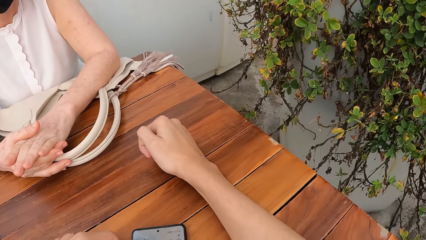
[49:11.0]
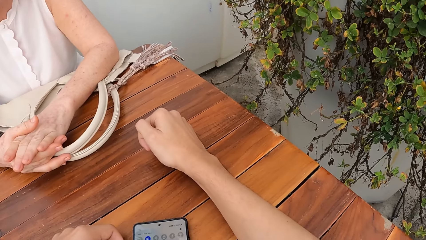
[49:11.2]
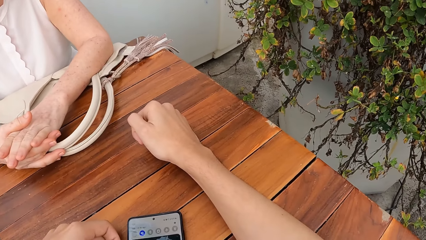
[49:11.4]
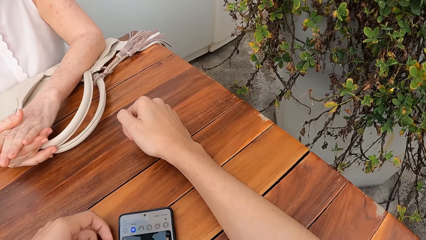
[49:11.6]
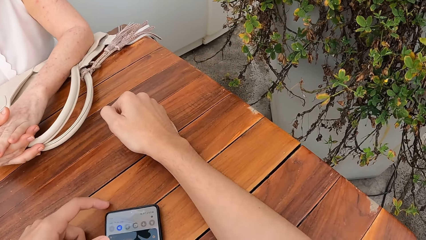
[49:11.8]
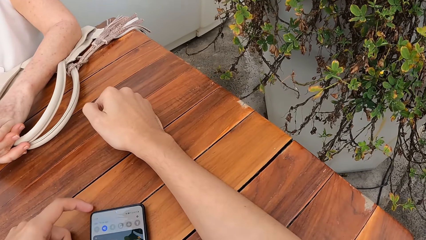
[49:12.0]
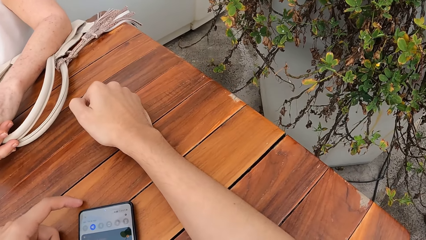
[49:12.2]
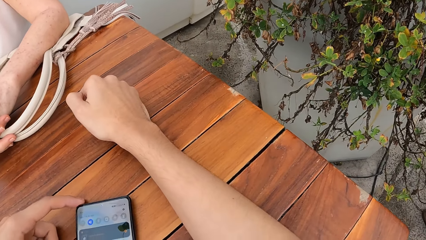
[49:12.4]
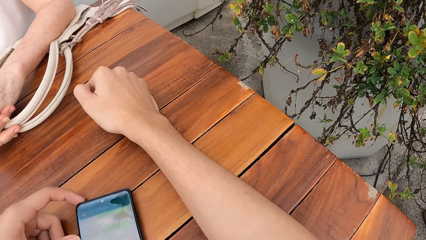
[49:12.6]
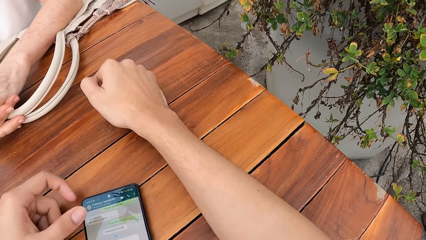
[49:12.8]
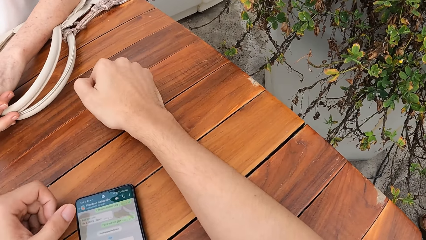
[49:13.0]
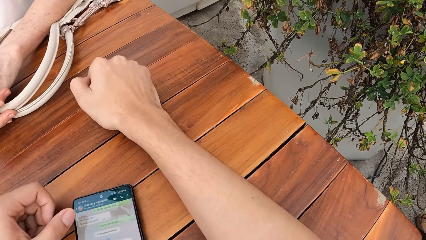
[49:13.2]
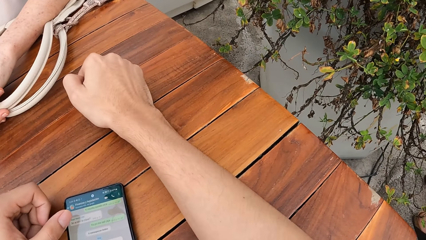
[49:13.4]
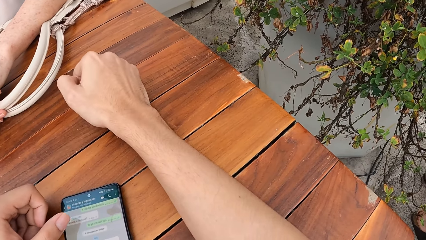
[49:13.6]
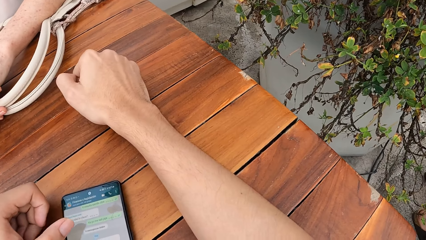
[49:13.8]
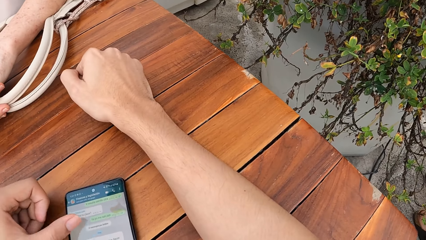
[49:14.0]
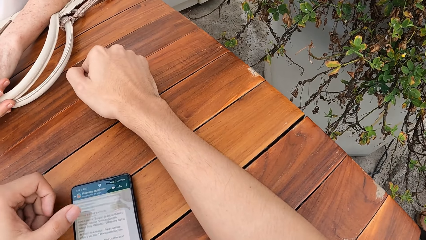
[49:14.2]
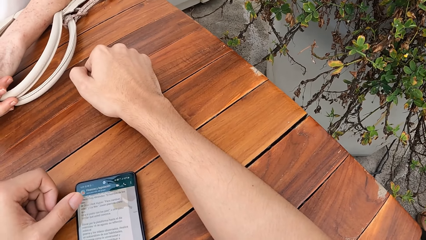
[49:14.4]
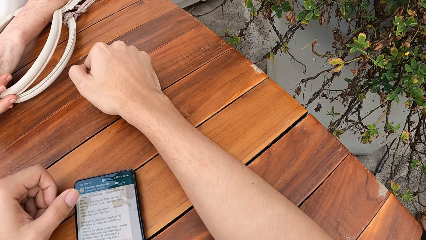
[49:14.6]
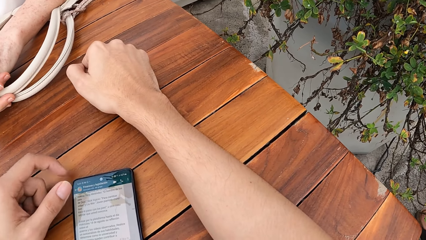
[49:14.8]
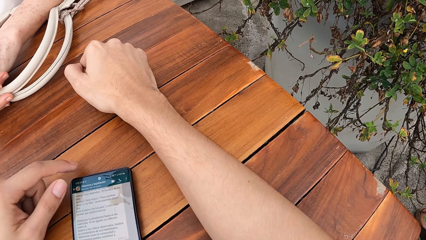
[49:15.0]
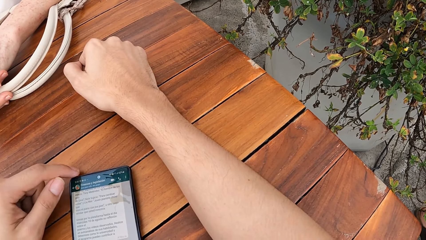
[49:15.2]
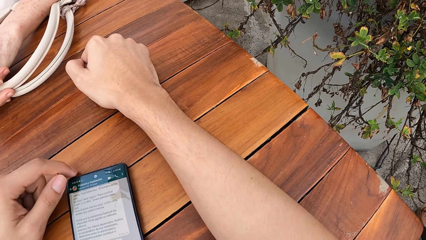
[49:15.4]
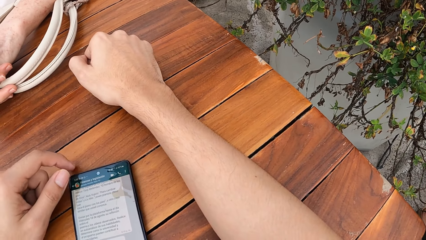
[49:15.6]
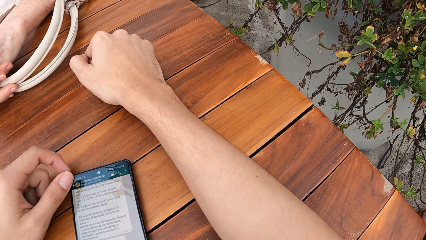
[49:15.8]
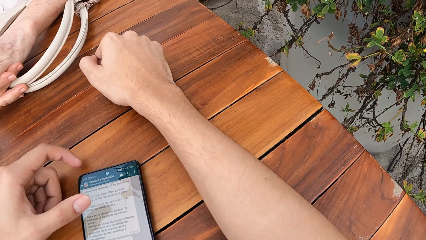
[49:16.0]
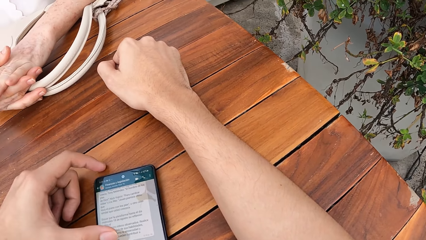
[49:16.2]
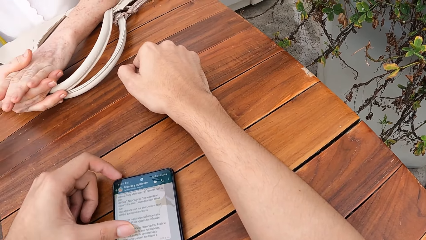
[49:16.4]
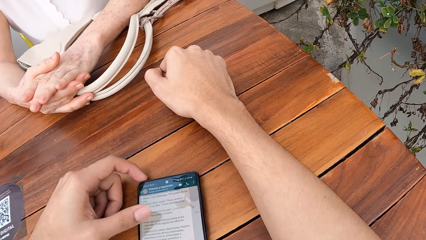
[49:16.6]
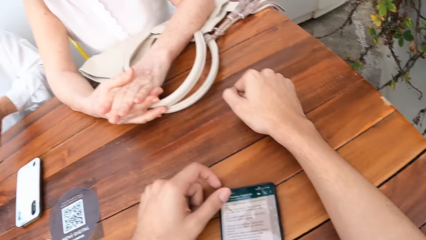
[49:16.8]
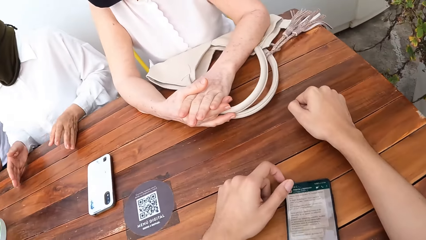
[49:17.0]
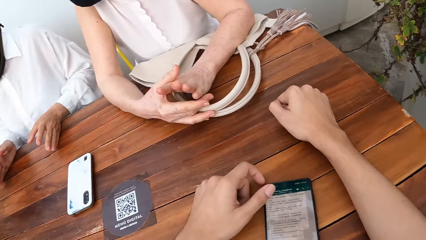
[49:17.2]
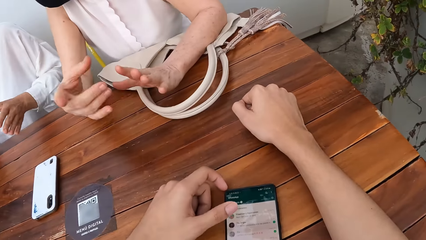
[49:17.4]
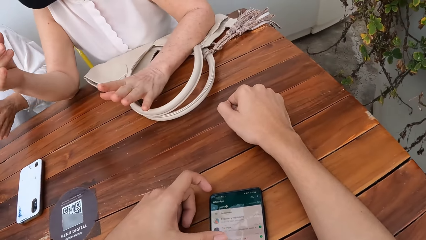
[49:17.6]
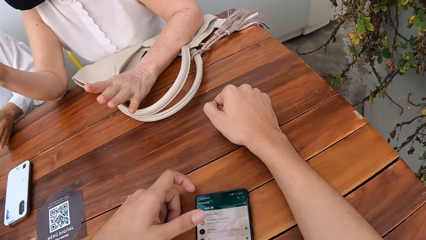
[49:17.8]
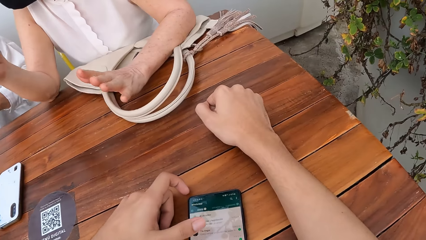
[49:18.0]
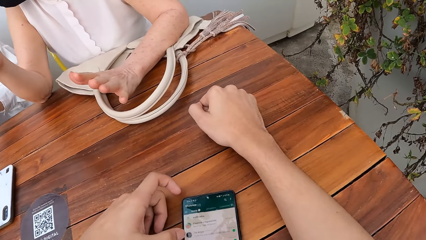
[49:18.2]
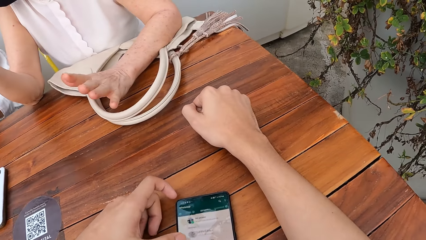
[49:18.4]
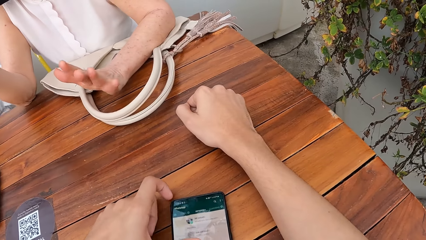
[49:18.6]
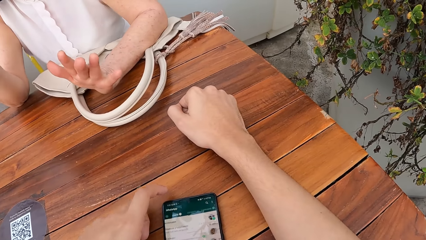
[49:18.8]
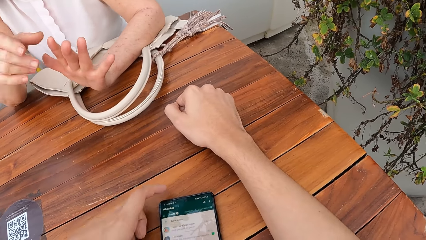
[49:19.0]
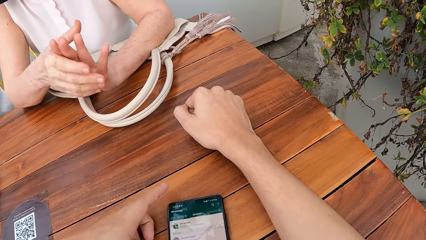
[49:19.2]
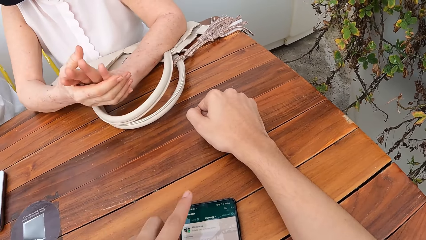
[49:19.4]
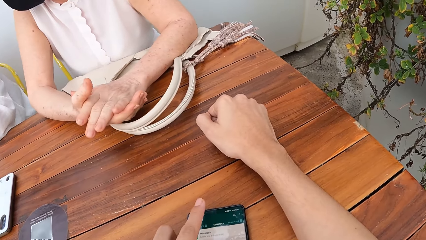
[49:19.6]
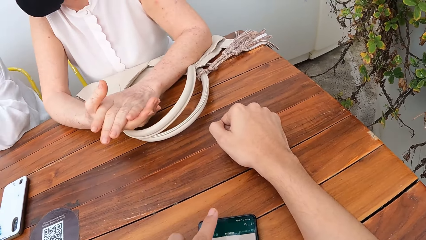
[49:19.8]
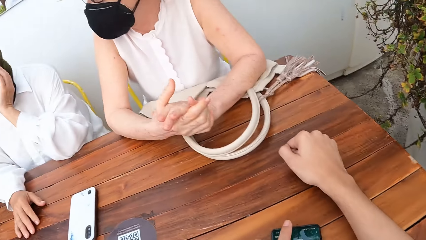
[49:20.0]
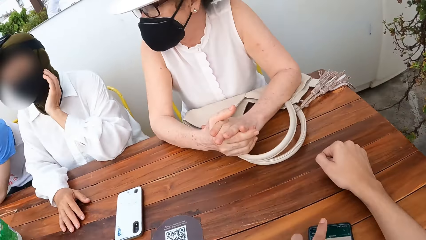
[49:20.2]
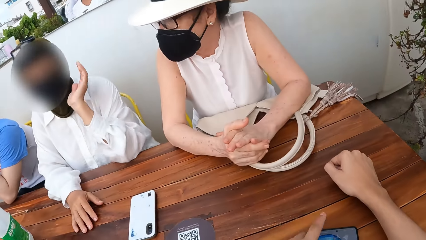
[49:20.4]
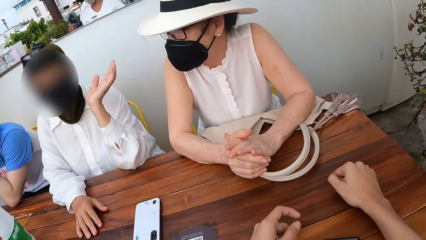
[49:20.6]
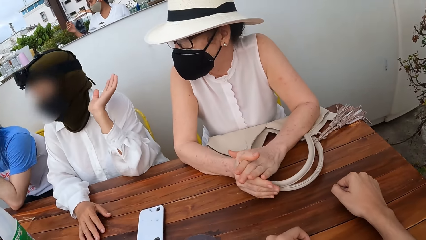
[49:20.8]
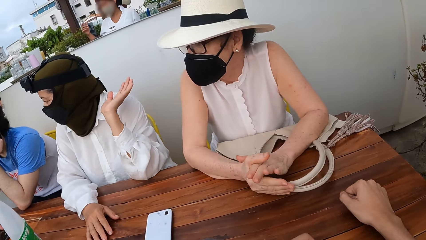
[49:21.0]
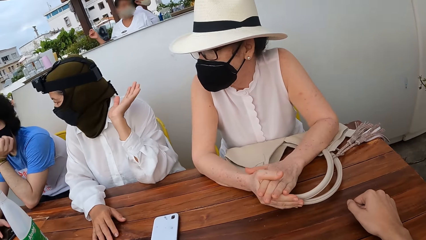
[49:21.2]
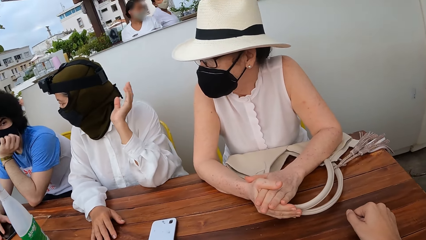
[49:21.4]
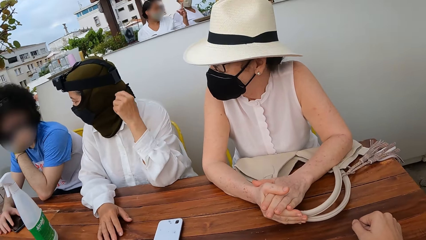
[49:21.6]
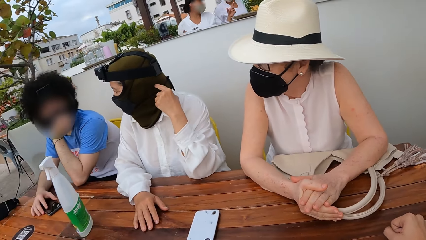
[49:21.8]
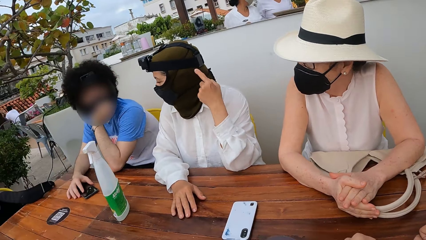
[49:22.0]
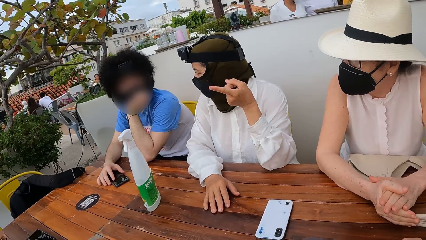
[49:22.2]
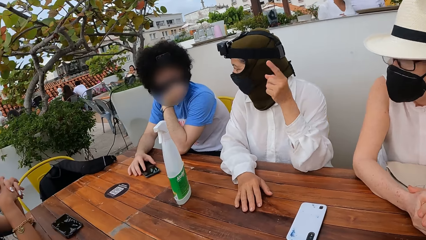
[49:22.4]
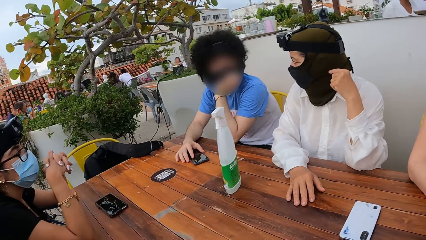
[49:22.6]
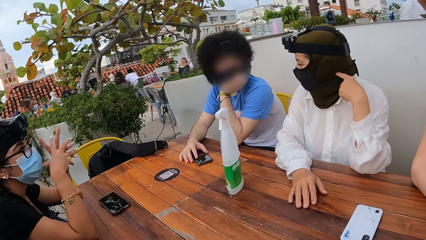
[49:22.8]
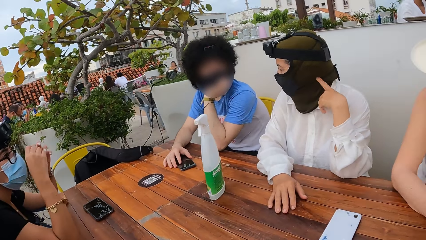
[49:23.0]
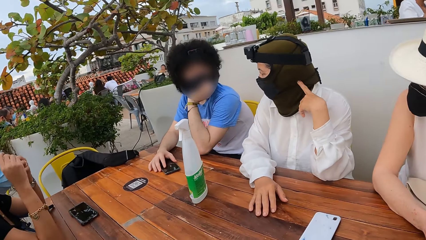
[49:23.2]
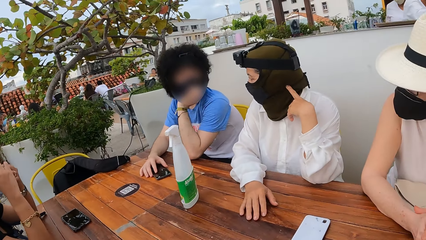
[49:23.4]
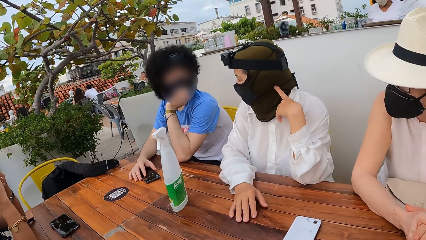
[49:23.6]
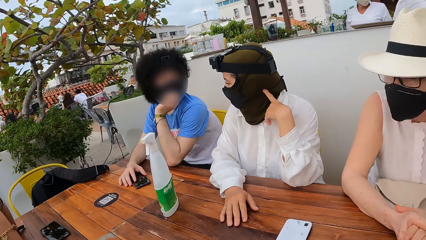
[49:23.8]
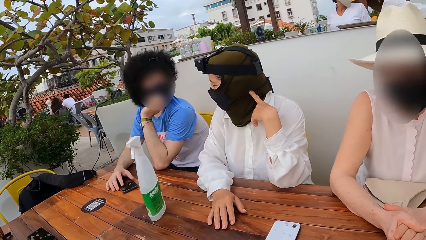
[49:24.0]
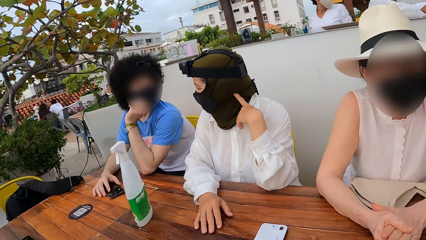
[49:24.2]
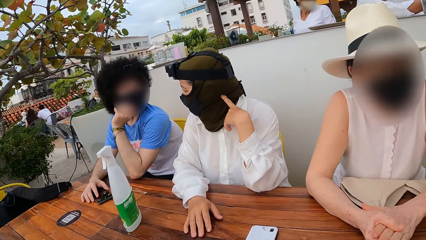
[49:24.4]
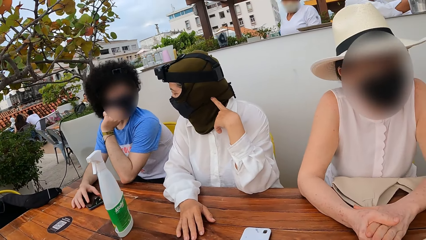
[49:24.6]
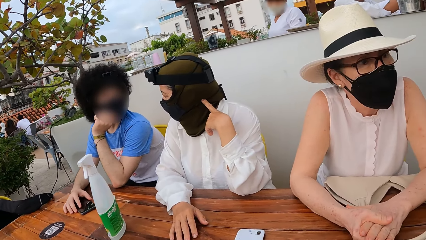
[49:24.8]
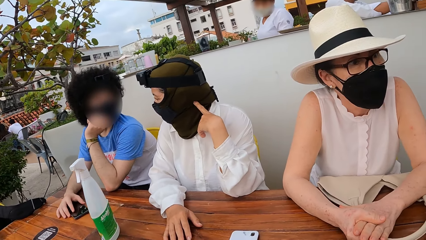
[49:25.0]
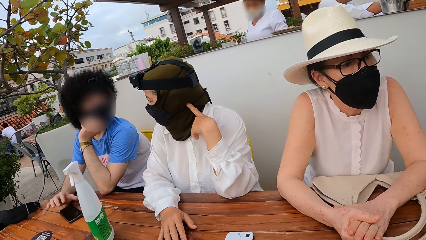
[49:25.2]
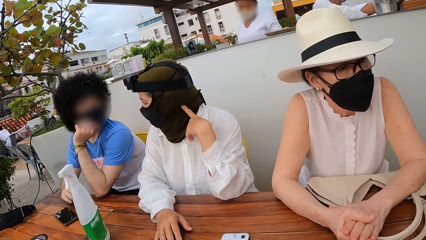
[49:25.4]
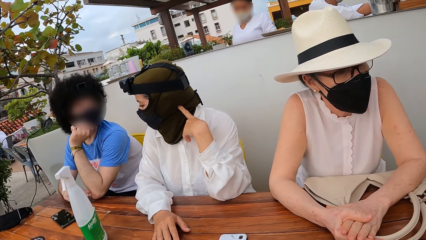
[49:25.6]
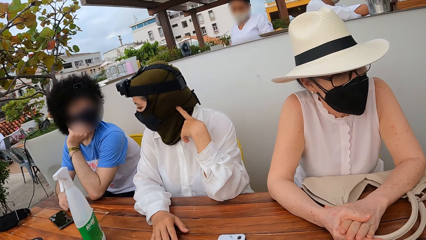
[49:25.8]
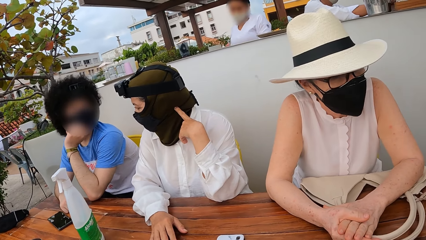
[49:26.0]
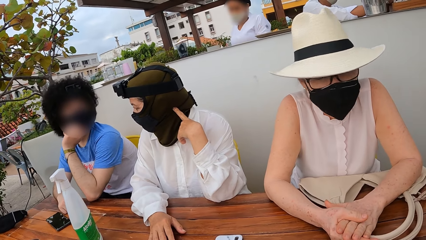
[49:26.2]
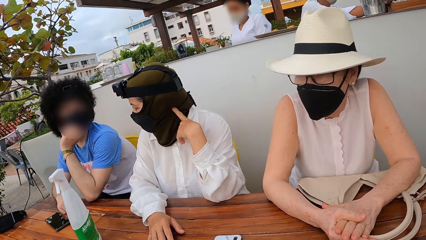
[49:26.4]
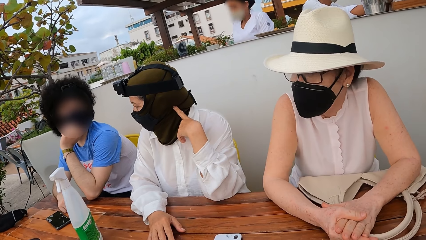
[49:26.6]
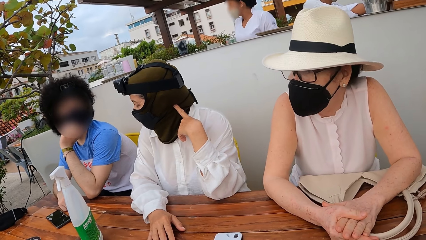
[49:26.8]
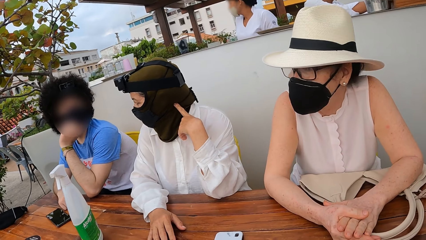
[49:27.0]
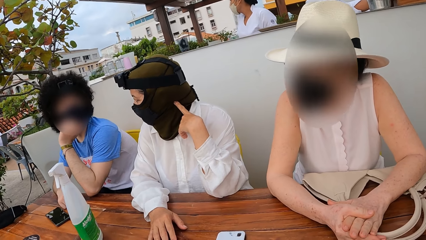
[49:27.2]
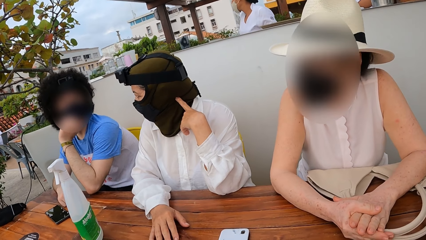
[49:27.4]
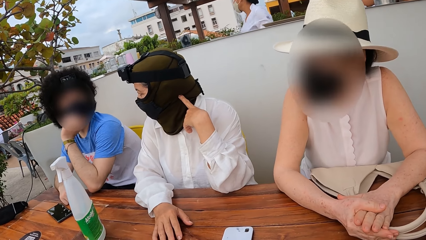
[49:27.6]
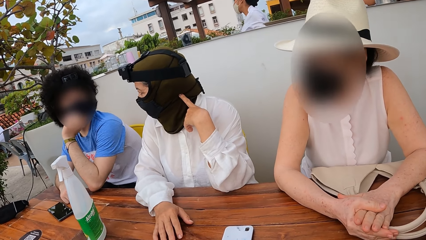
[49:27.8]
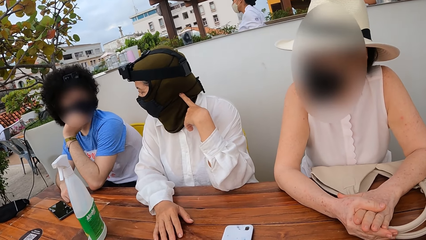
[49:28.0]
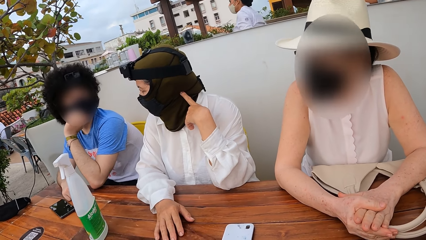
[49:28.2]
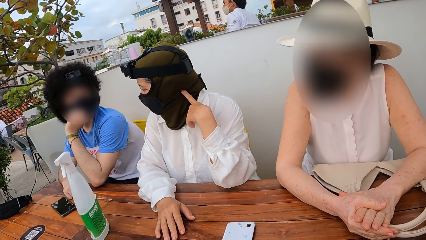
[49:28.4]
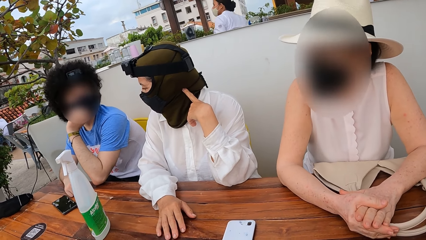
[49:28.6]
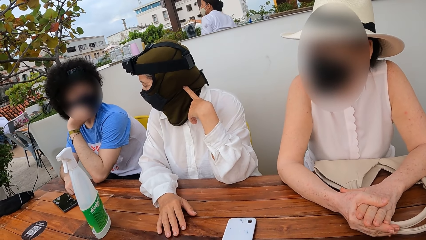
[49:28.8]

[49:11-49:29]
The camera wearer operates the phone. They look around.
